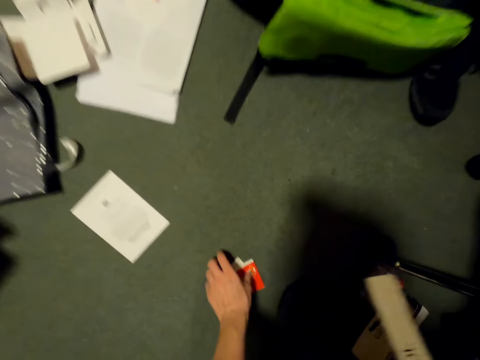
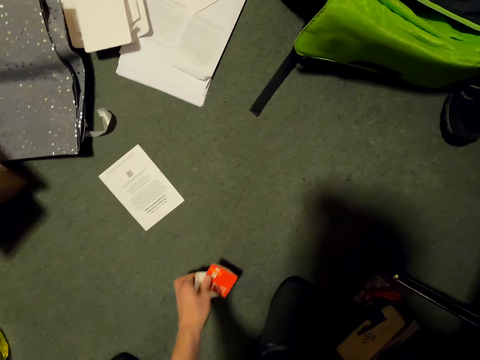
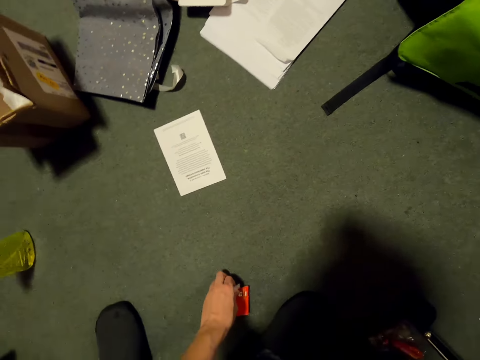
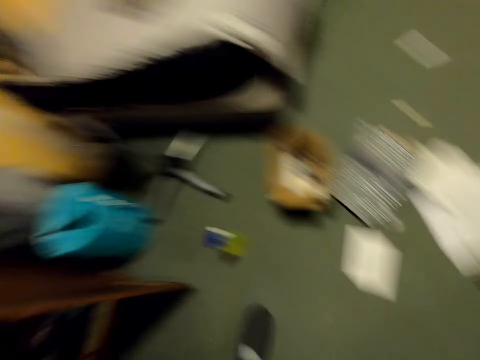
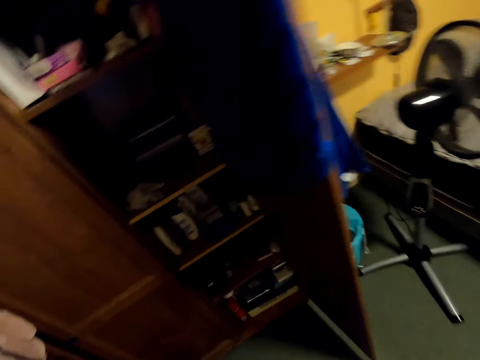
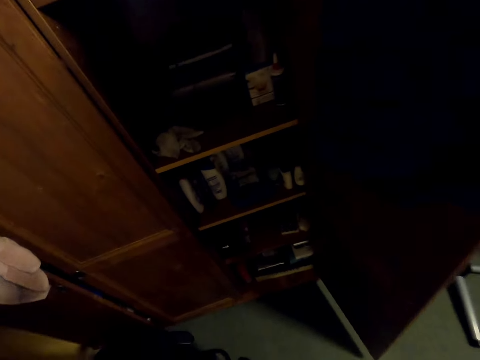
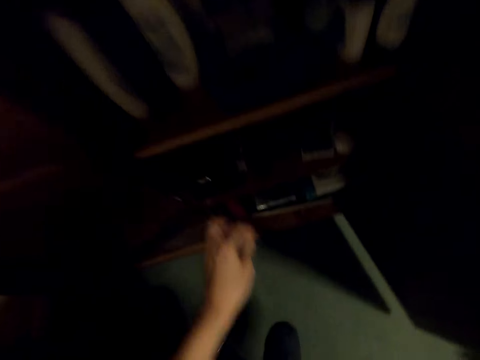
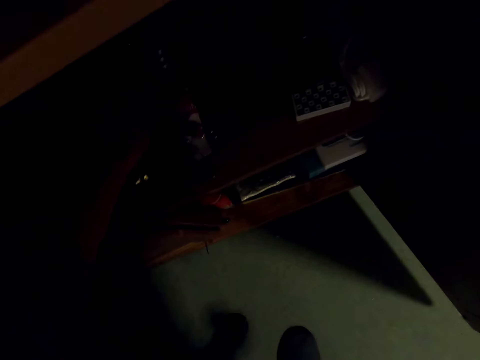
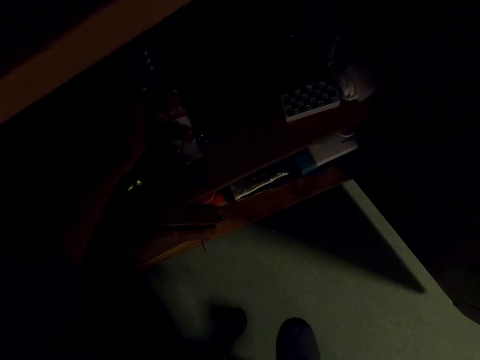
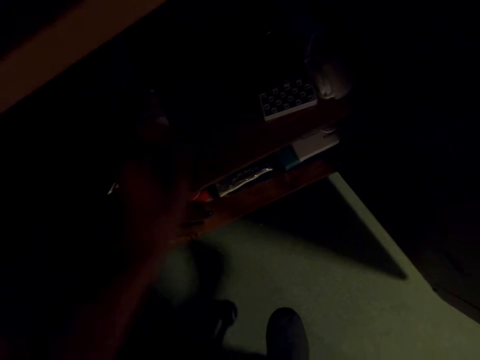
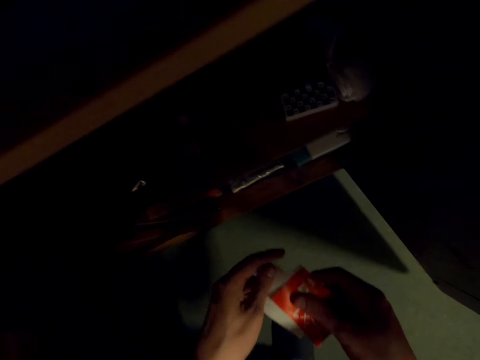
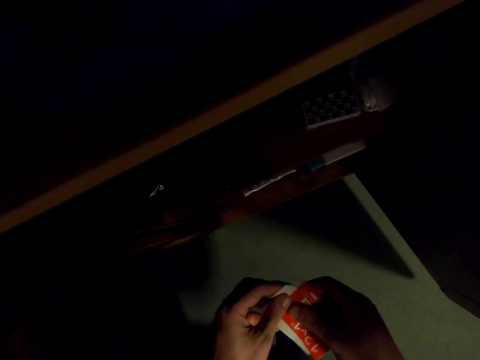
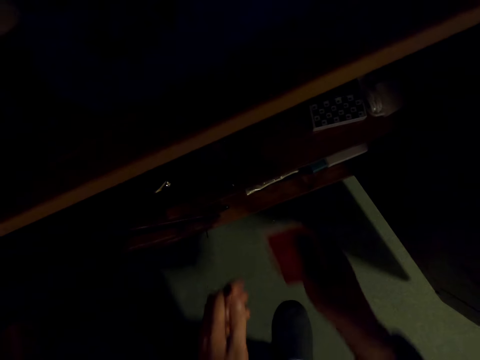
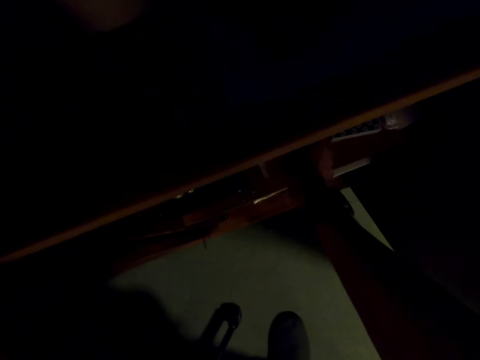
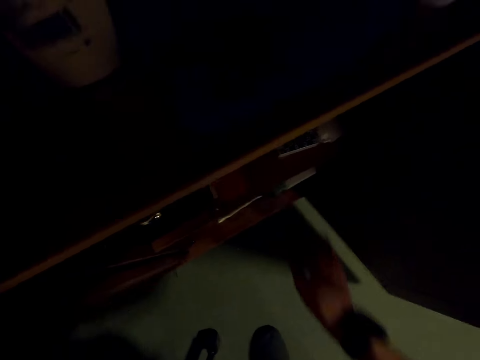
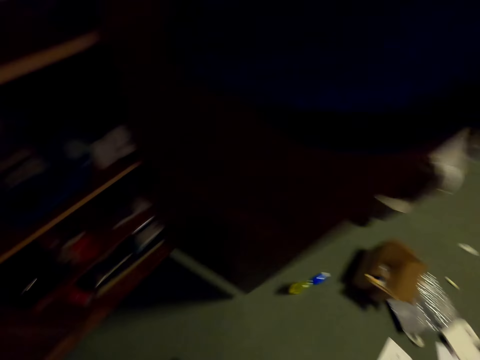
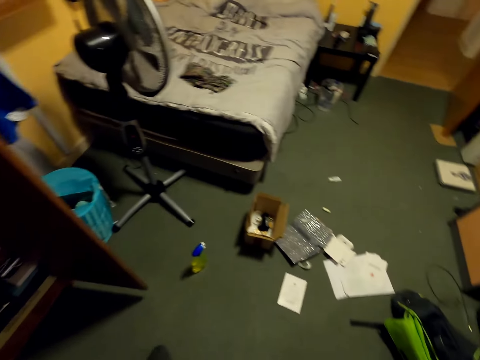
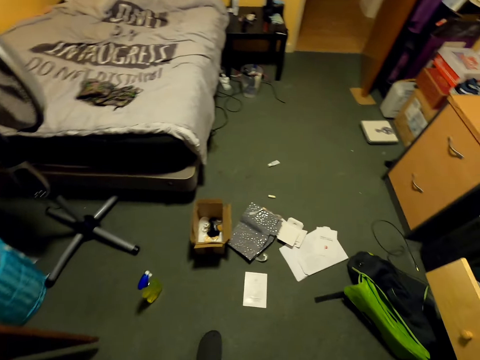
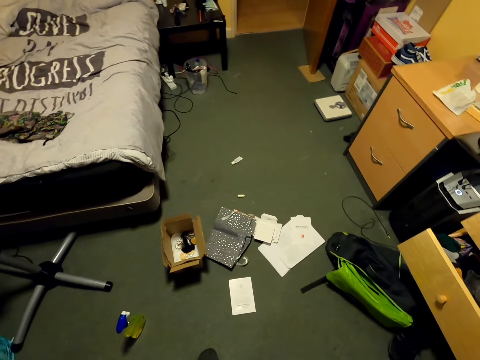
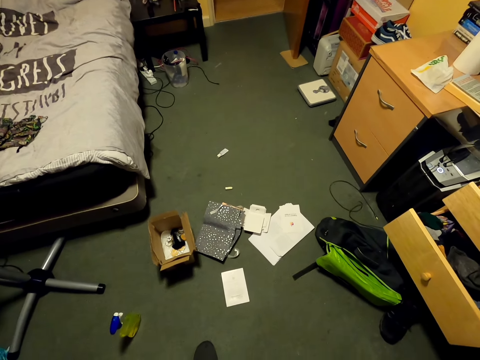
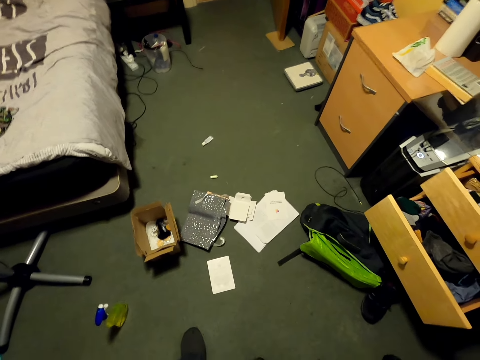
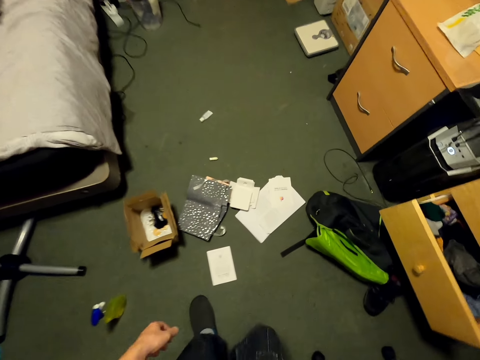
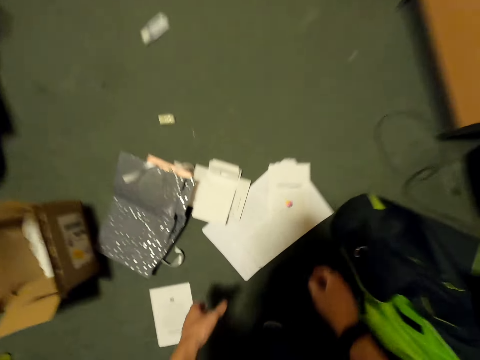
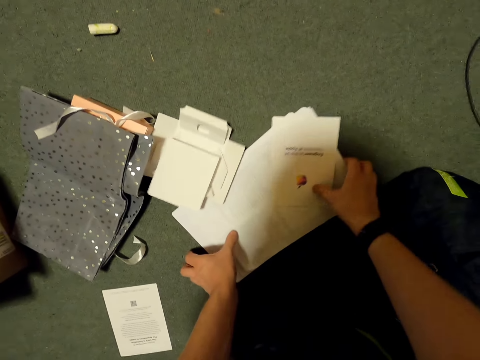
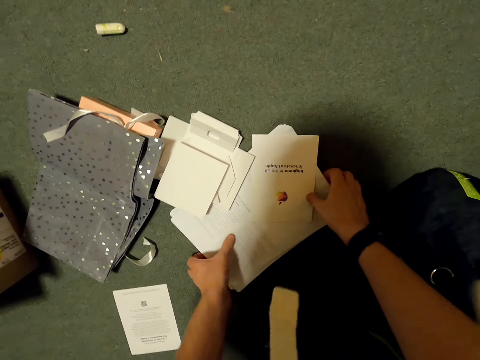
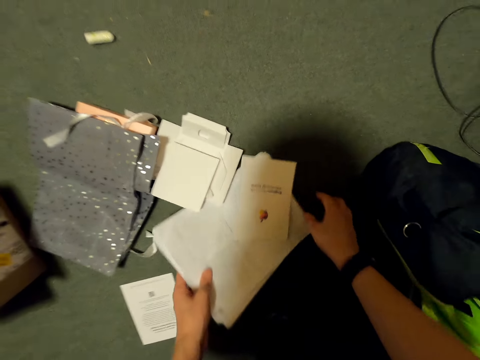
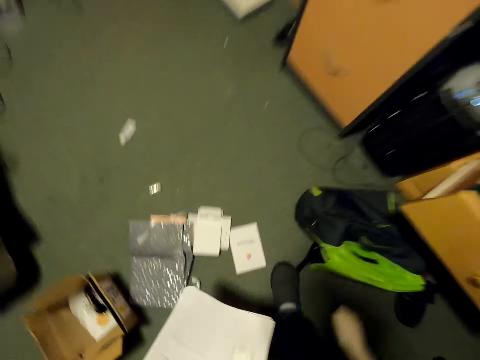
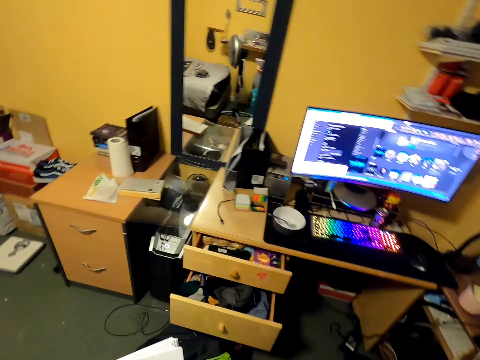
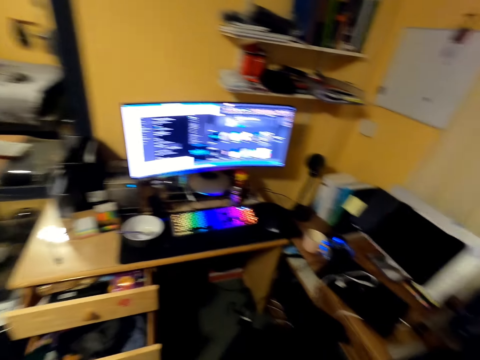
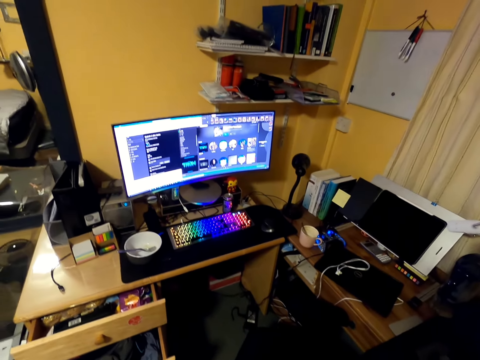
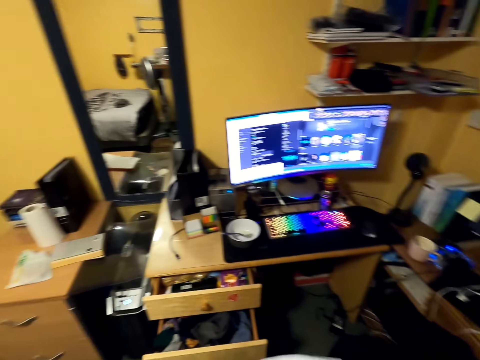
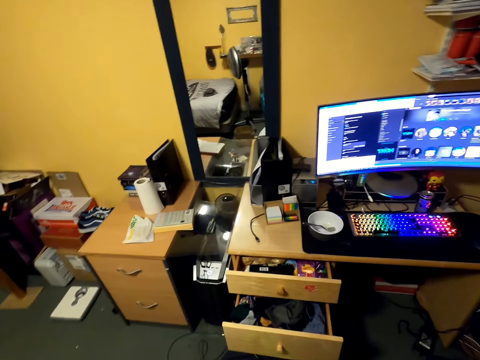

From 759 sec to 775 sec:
The camera wearer picks up a piece of paper from the floor. They put the piece of paper in the cupboard. They turn around the floor. They pick up paper from the floor.

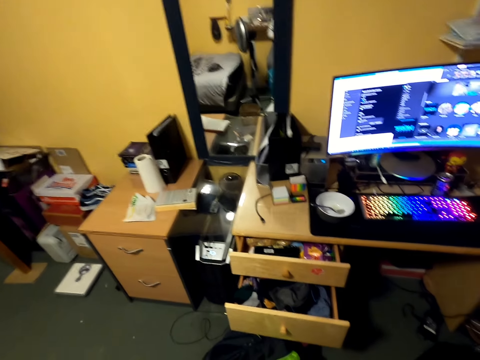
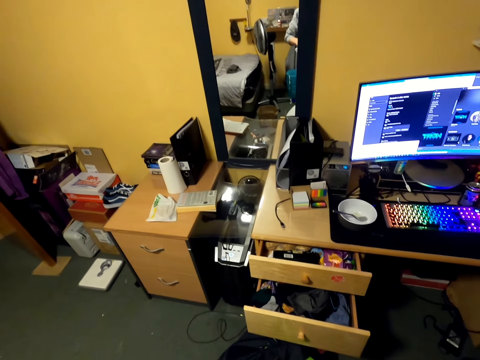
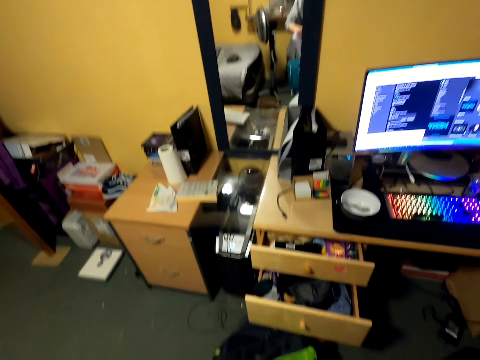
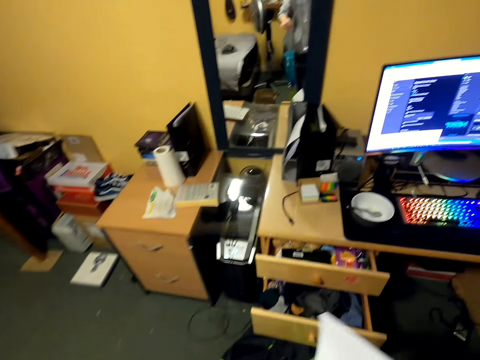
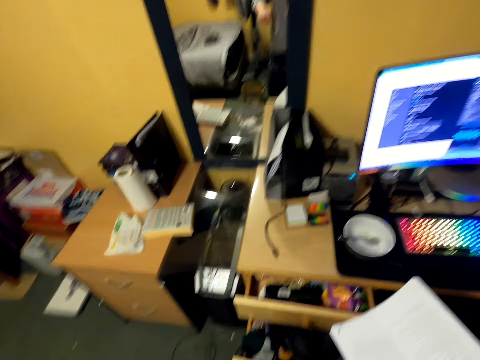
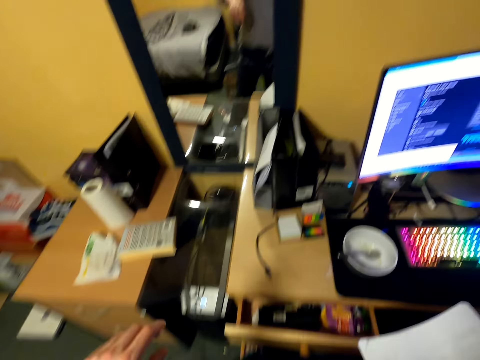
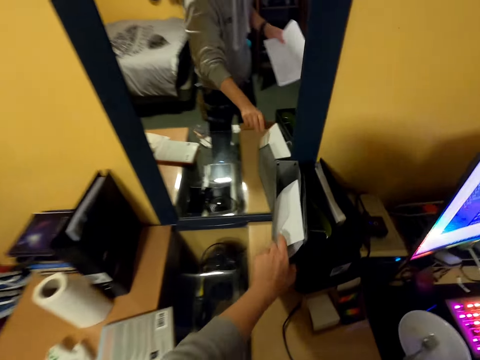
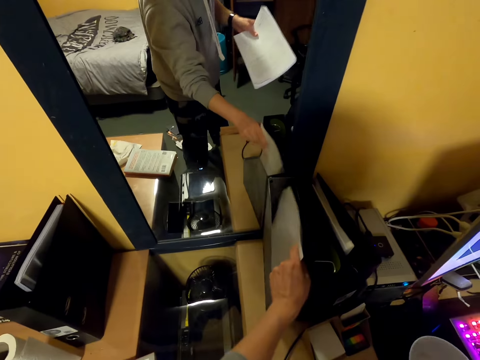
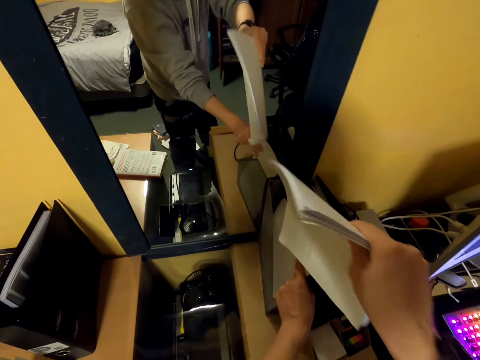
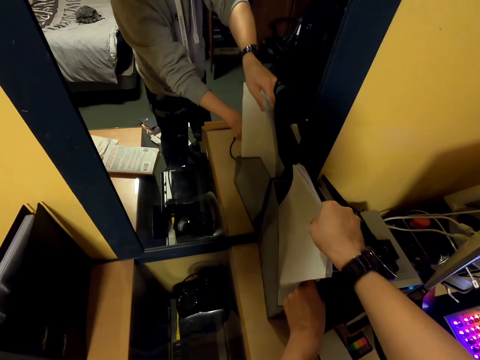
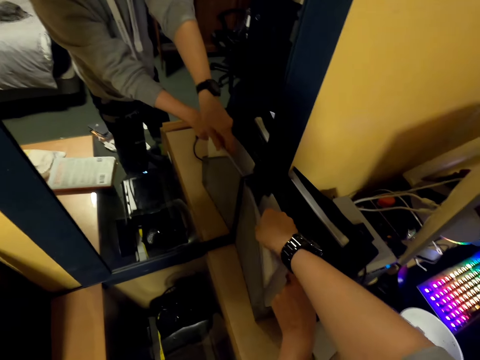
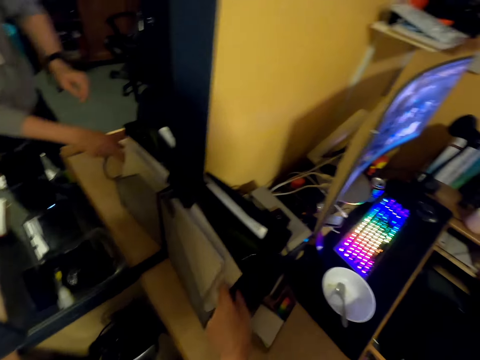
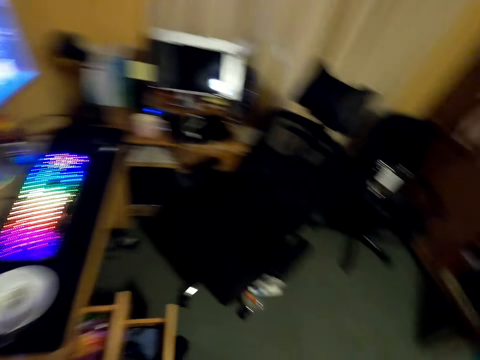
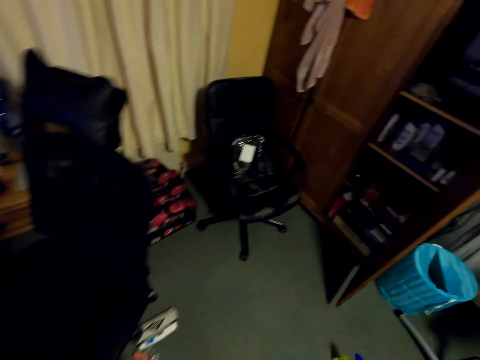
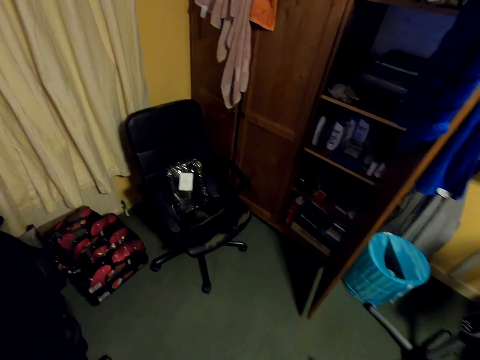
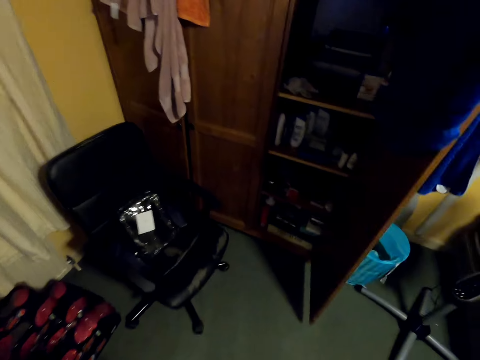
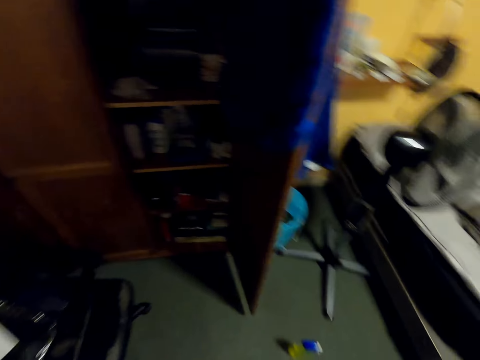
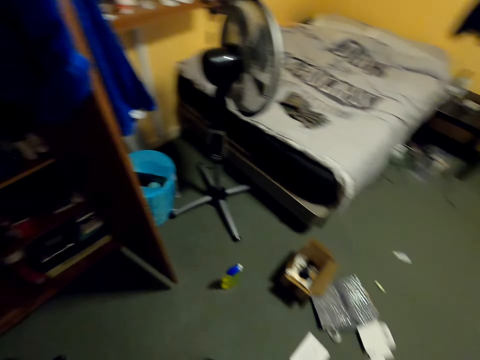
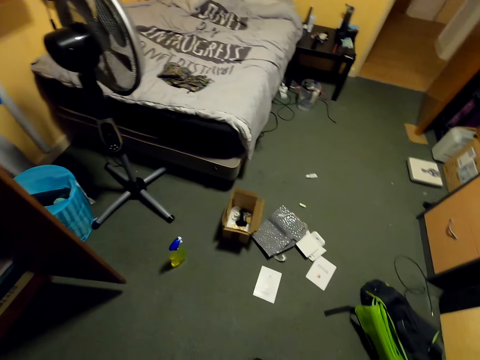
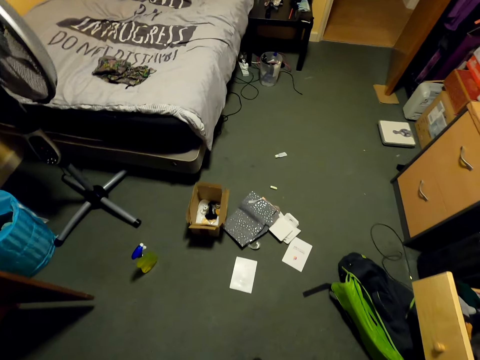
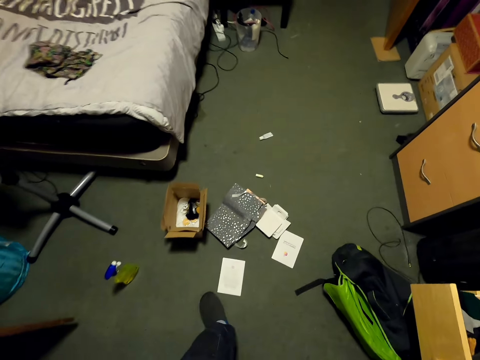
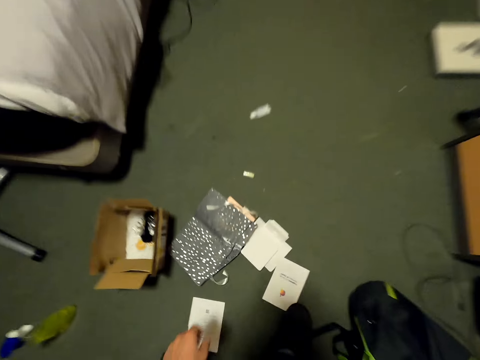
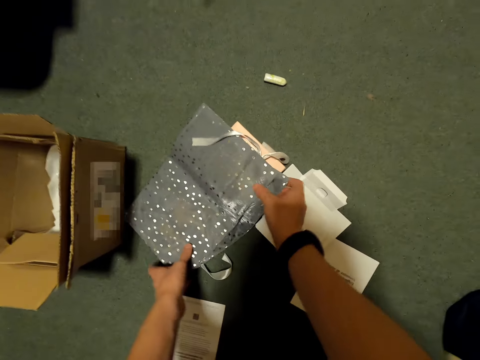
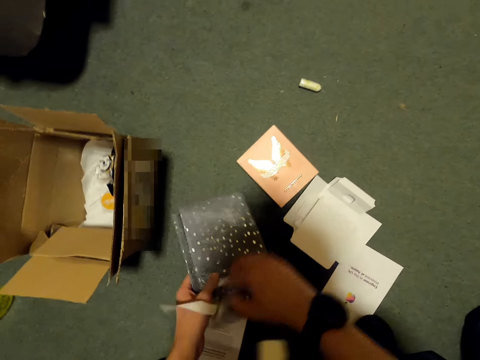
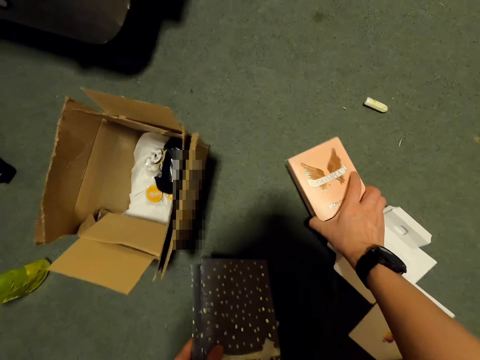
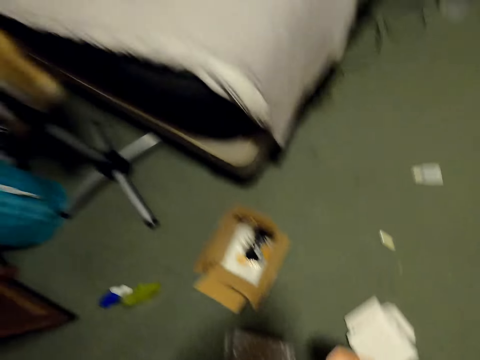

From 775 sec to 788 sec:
The camera wearer looks to the desktop. They place papers in the file. They turn around the room. They pick up a bag from the floor. They pick up paper.
